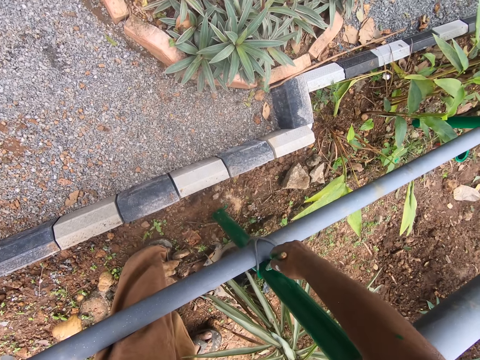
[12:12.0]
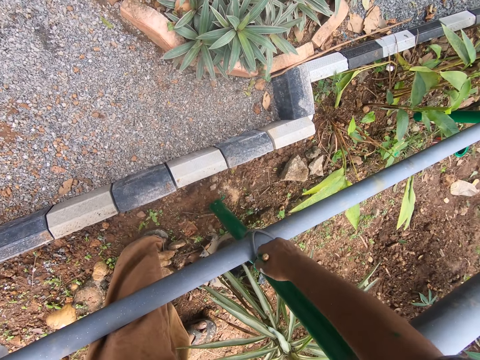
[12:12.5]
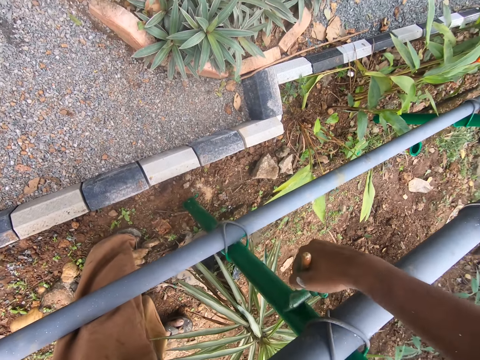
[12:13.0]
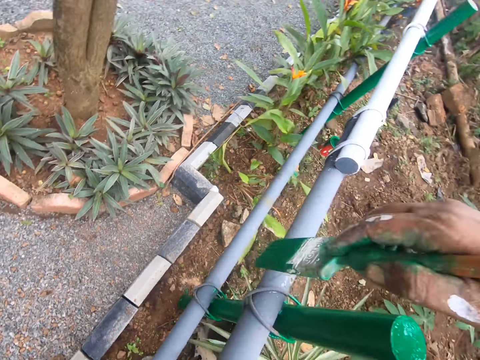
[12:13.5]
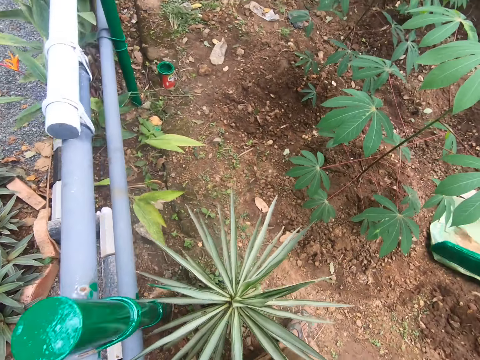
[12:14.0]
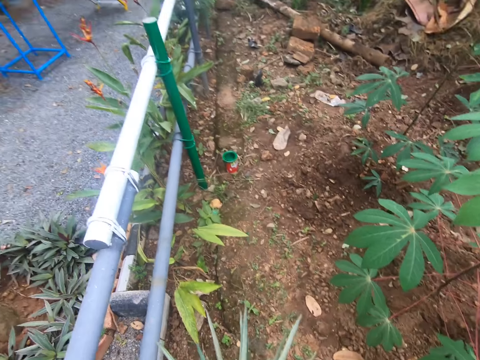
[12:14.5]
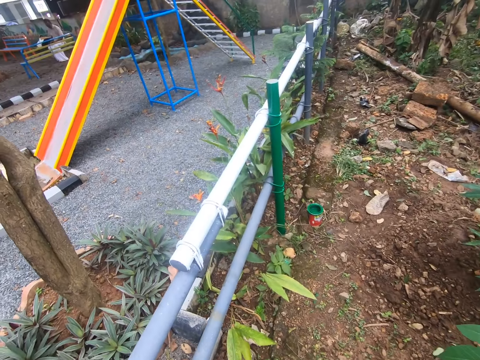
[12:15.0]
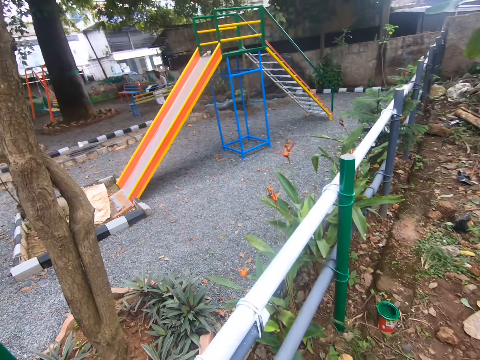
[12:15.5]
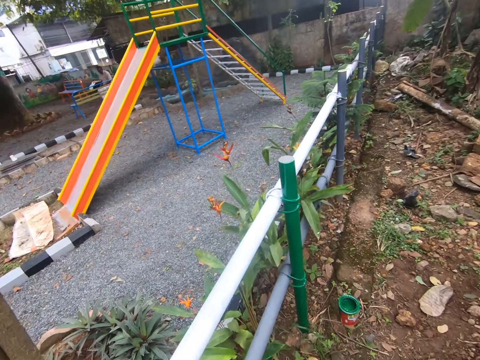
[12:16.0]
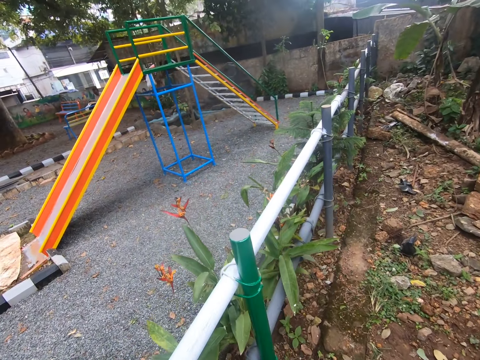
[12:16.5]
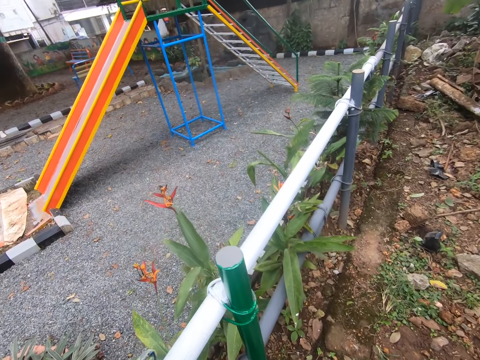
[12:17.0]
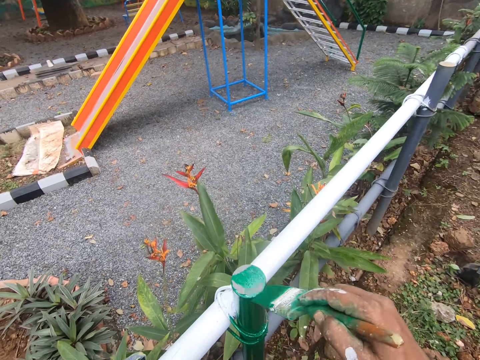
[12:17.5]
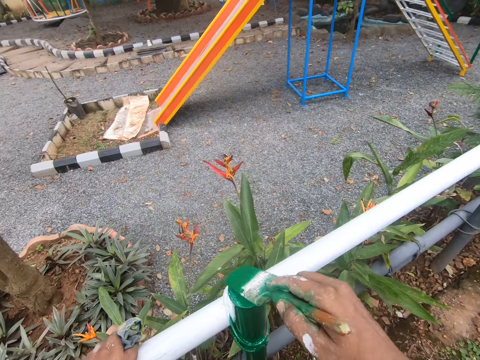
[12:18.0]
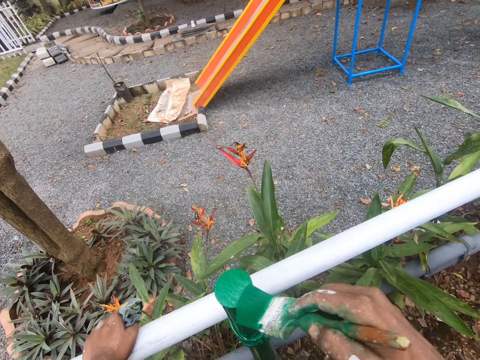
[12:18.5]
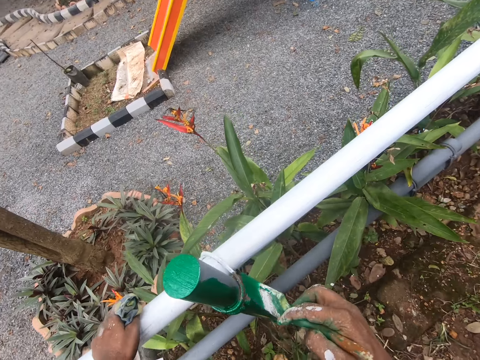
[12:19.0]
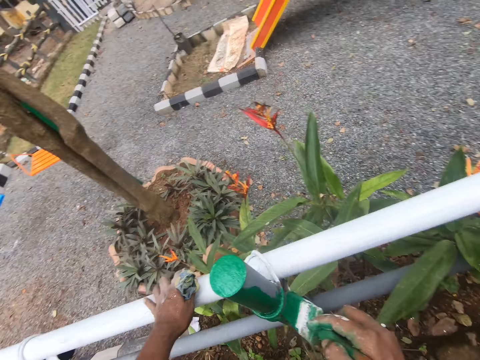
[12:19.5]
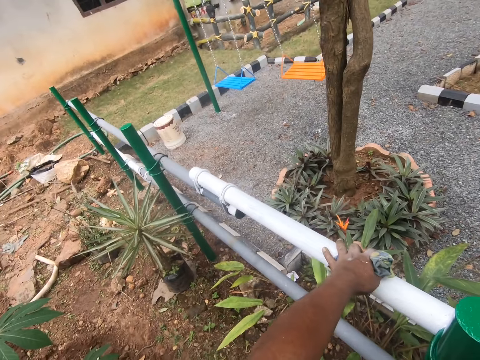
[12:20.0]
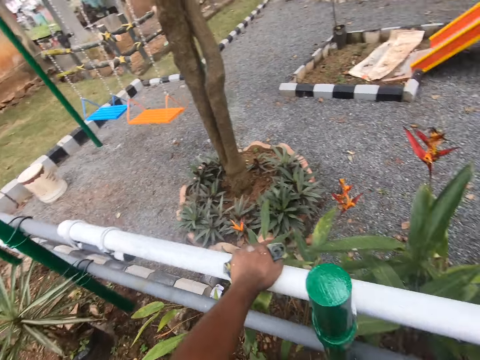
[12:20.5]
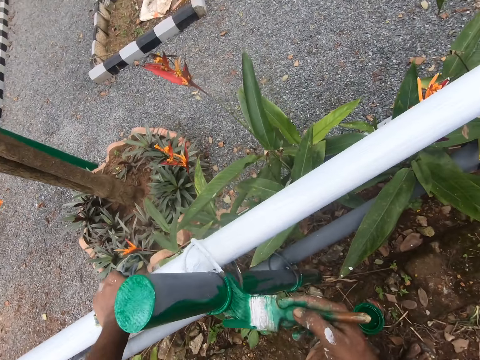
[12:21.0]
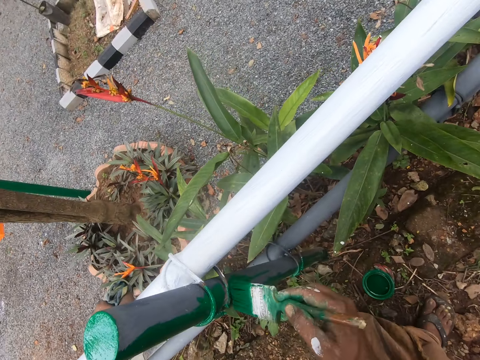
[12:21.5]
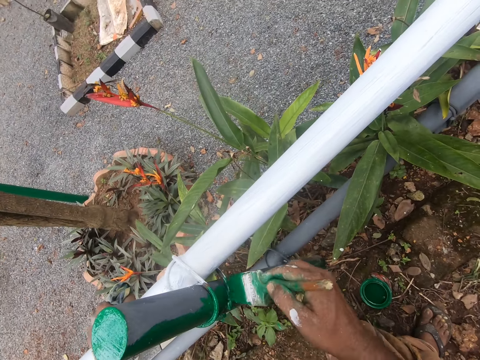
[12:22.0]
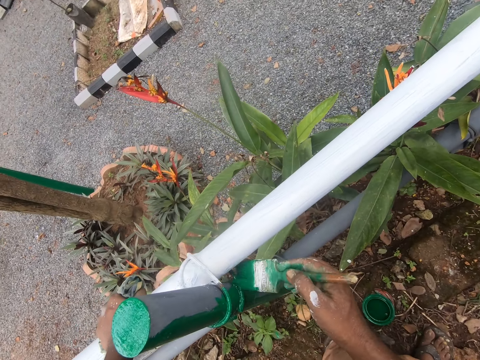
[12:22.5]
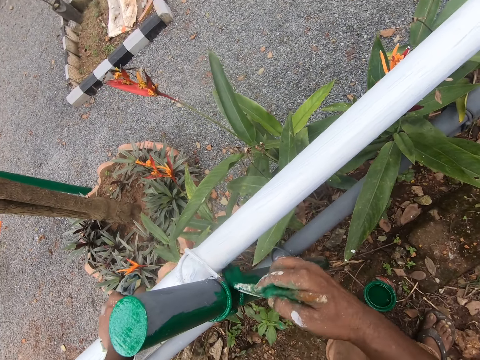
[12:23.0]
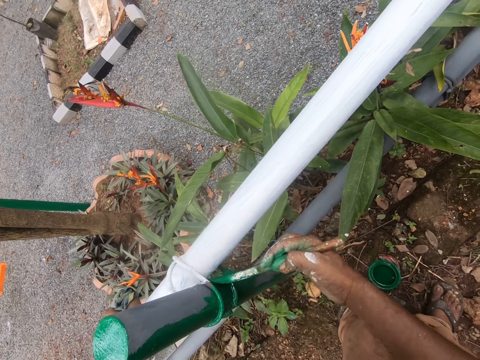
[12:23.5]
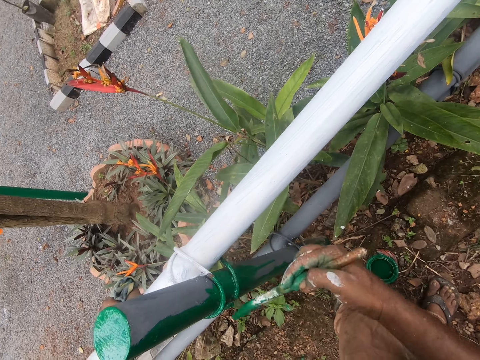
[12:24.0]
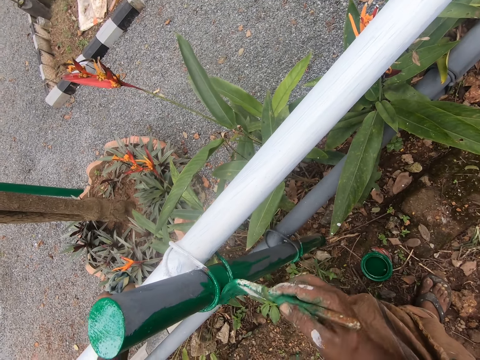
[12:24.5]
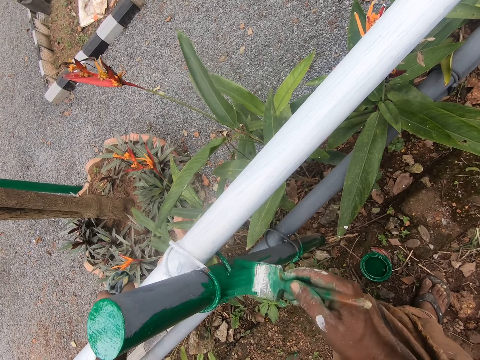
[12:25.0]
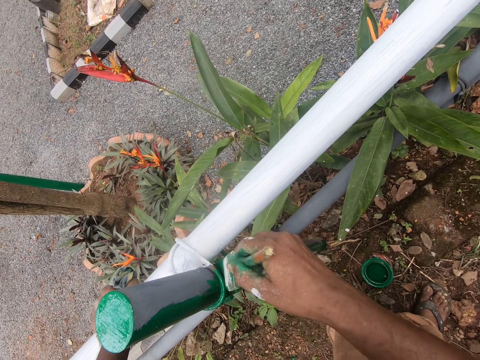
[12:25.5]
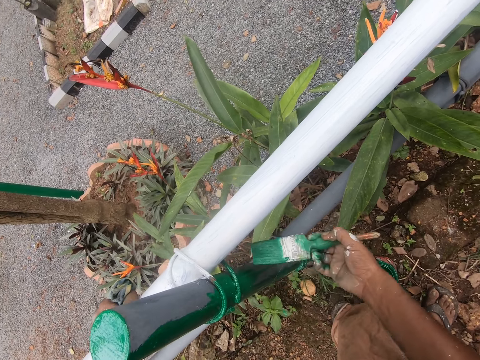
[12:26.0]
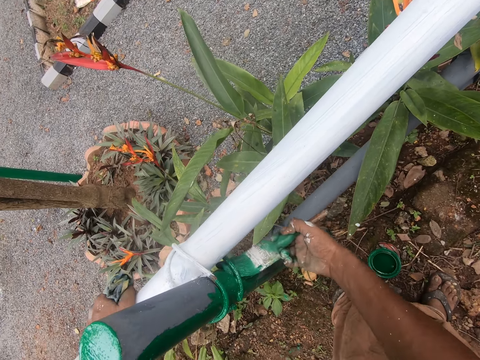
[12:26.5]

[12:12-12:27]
The camera wearer looks around the park. They walk around the park. They paint the fence post with a paint brush. They look around the park. They paint the fence.

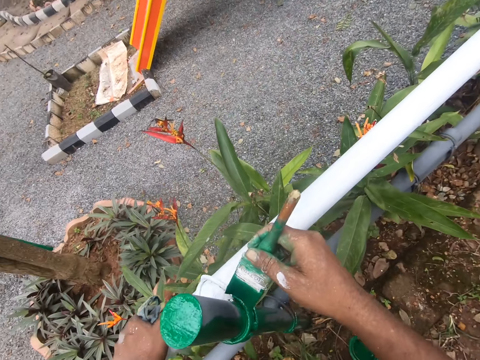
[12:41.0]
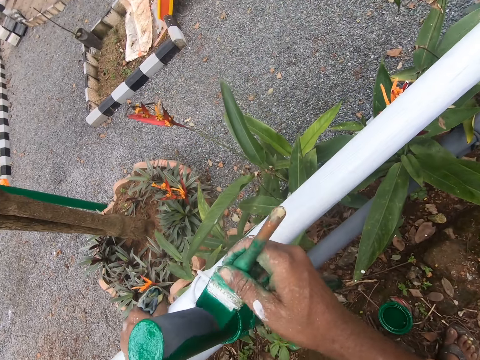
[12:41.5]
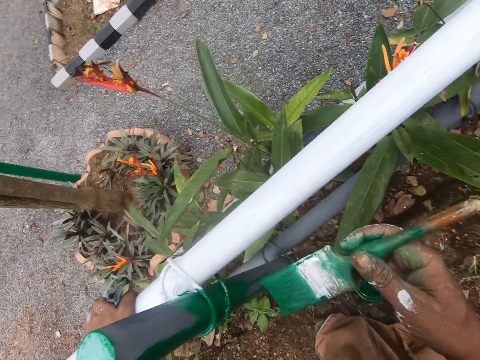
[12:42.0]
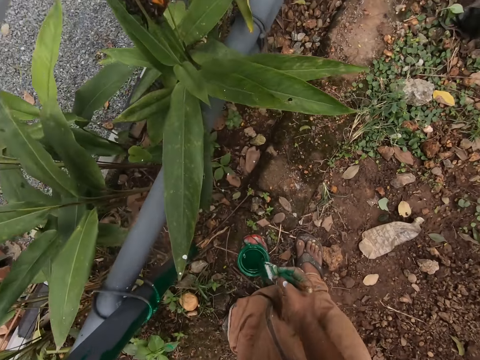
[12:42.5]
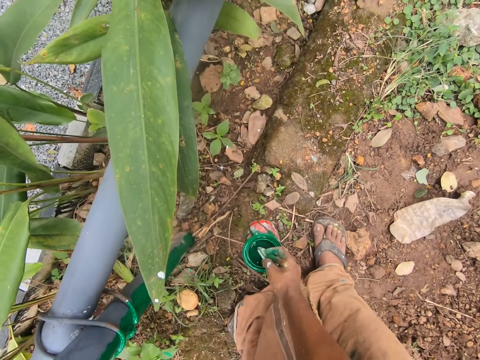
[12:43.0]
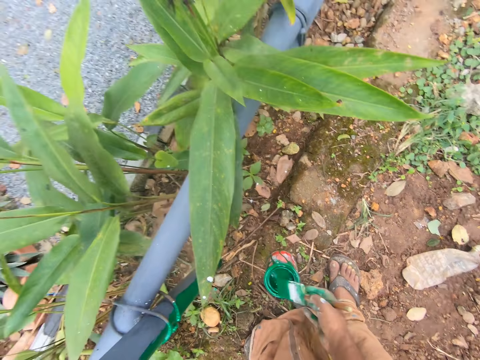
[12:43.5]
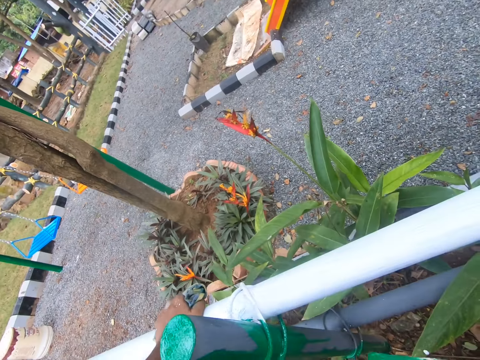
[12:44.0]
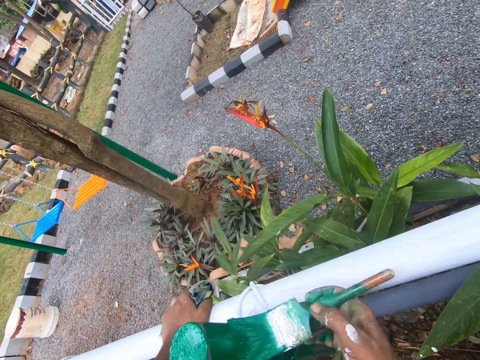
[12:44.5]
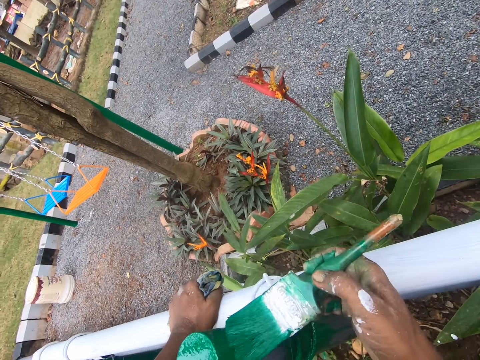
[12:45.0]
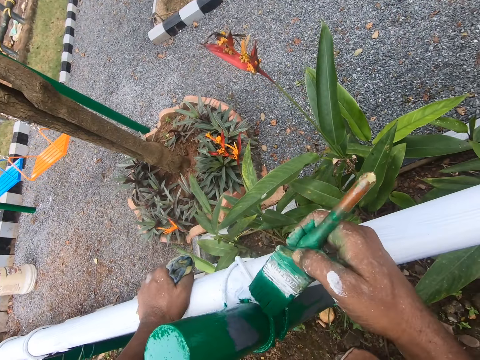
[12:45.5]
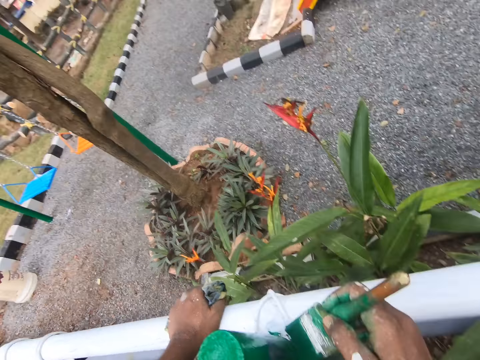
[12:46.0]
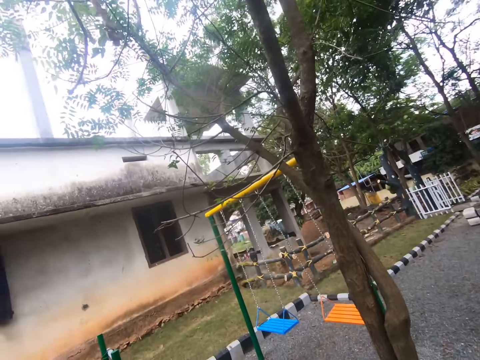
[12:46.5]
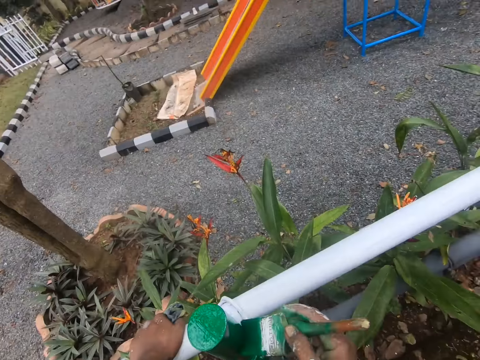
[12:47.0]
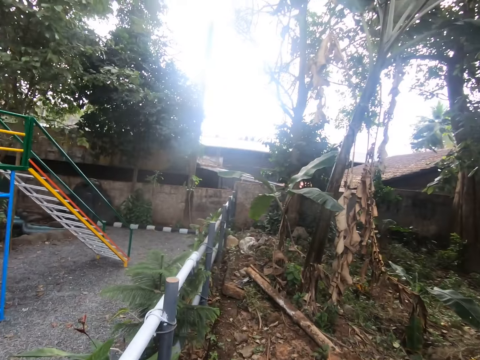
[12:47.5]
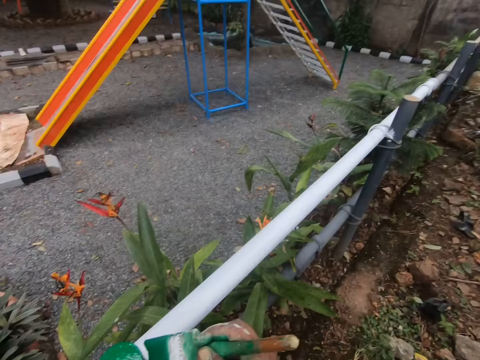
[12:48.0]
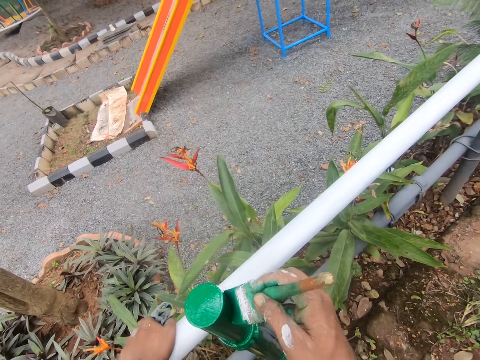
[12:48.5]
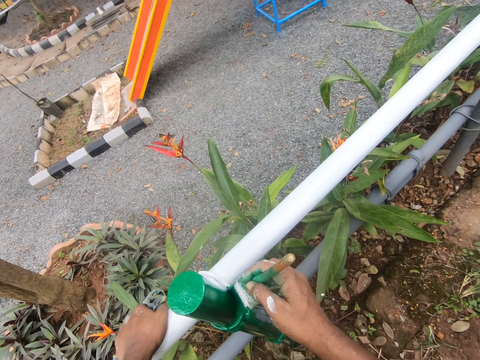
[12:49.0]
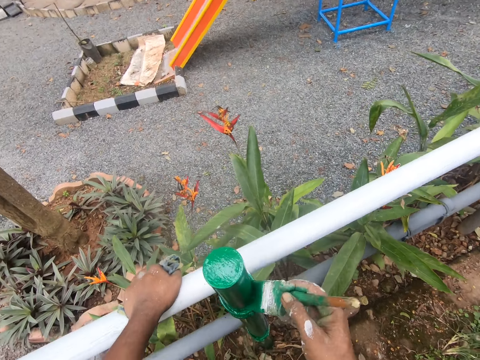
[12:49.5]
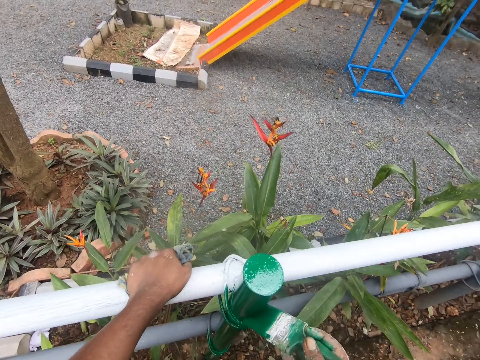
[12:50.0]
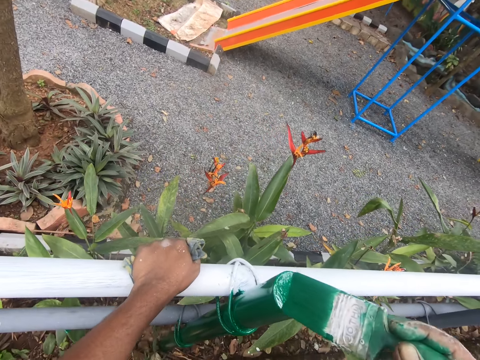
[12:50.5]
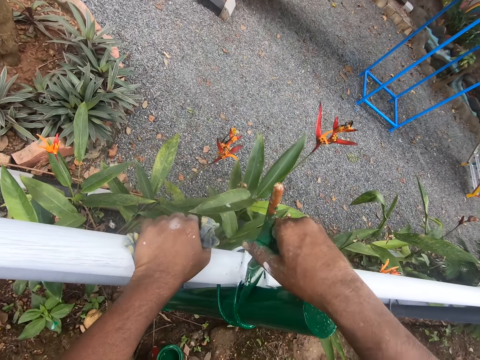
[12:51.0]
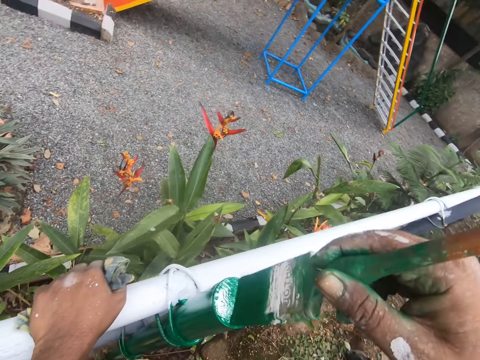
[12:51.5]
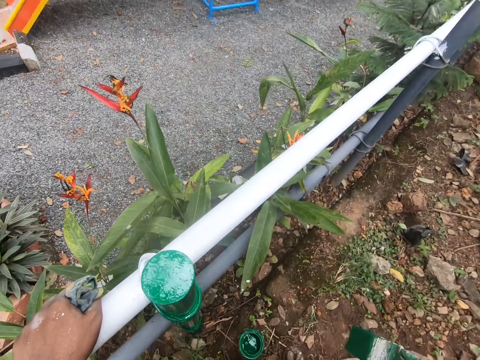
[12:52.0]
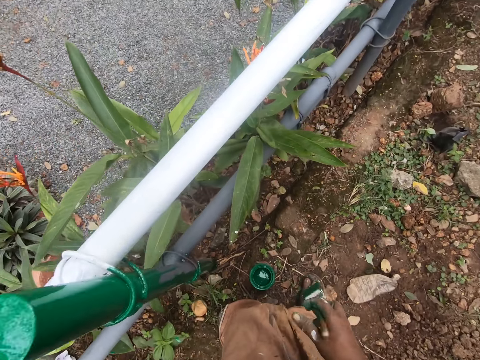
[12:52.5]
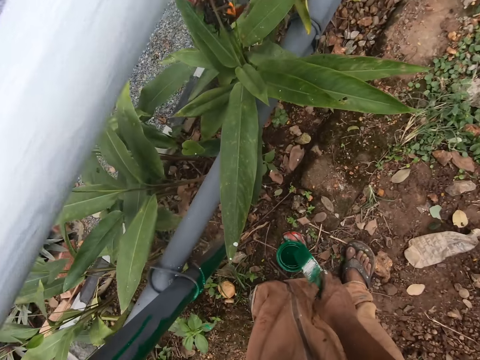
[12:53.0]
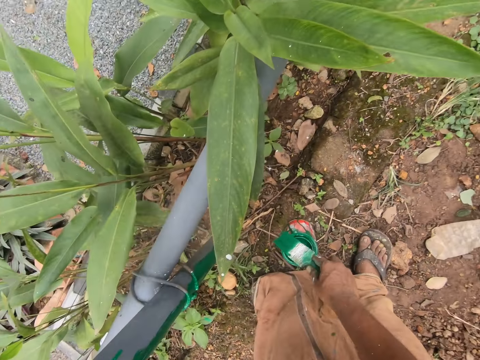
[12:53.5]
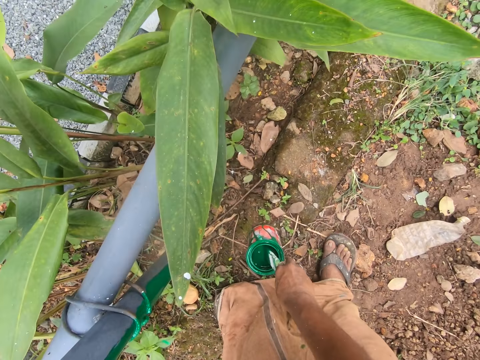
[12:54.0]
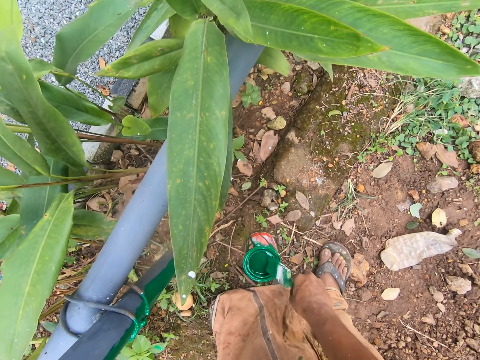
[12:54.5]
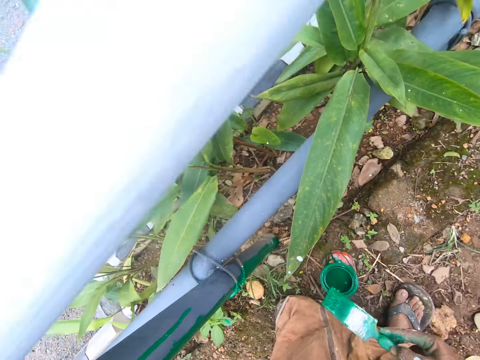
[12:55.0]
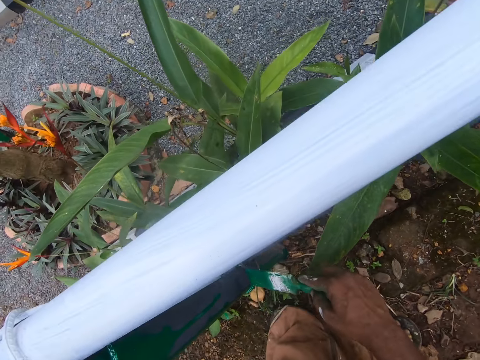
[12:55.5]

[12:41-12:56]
The camera wearer dips the paintbrush in the paint can. They paint the fence post with a paint brush. They look around the park. They paint the fence. They dip the paintbrush in the paint.
